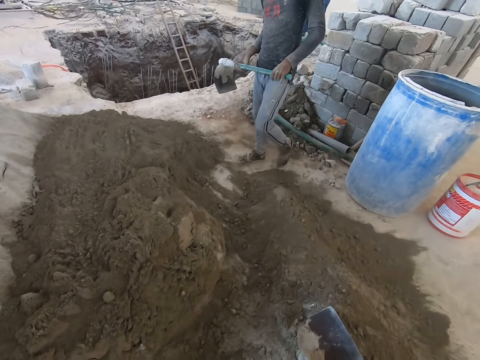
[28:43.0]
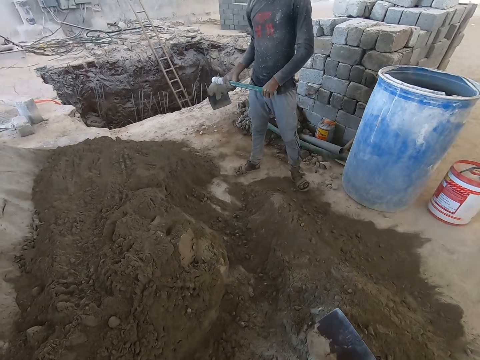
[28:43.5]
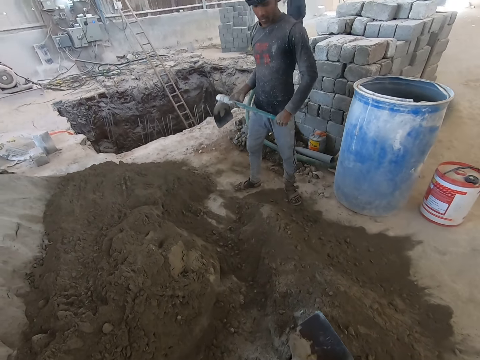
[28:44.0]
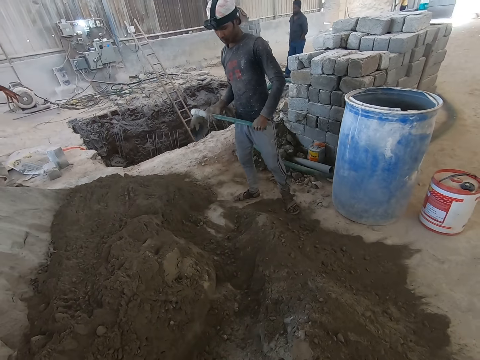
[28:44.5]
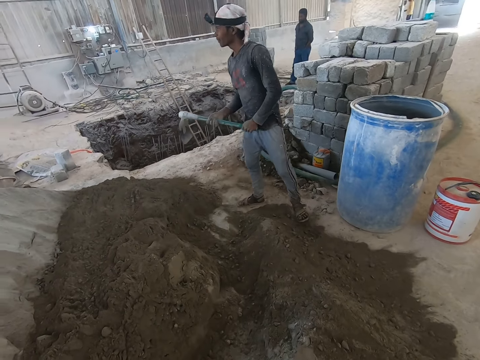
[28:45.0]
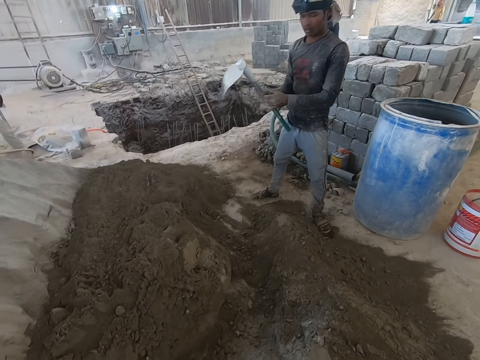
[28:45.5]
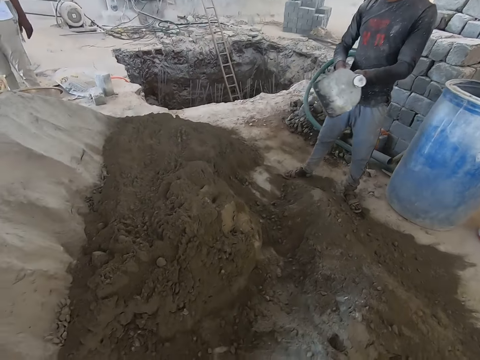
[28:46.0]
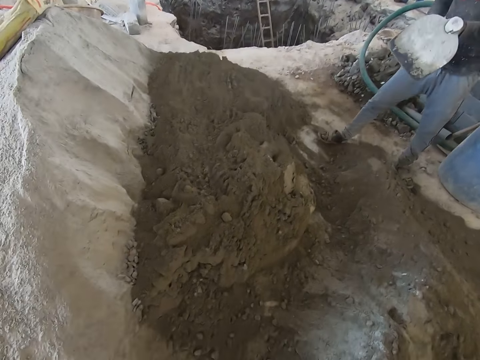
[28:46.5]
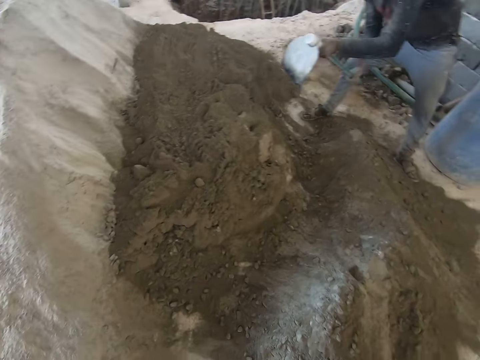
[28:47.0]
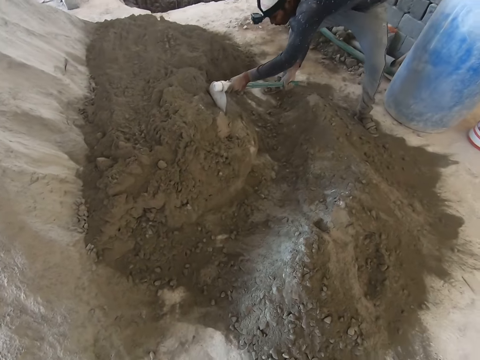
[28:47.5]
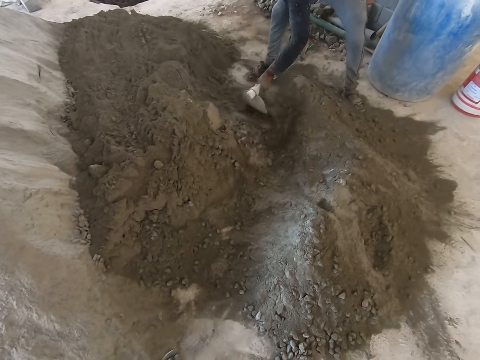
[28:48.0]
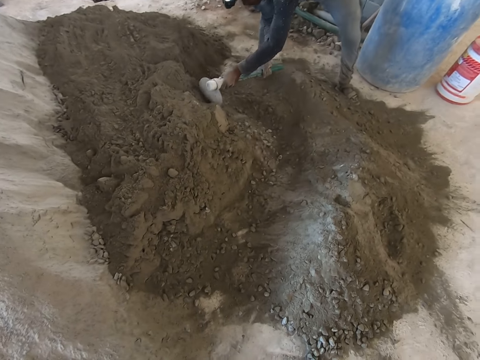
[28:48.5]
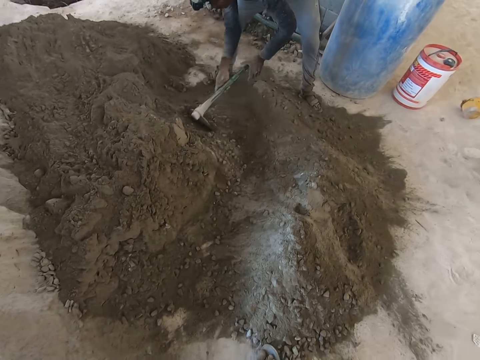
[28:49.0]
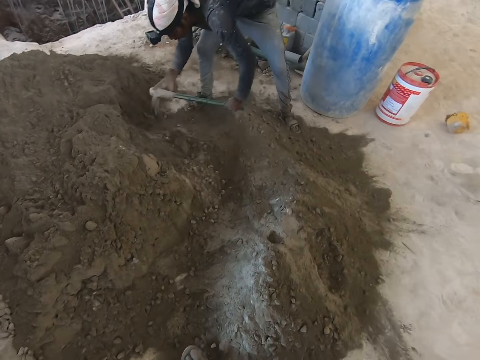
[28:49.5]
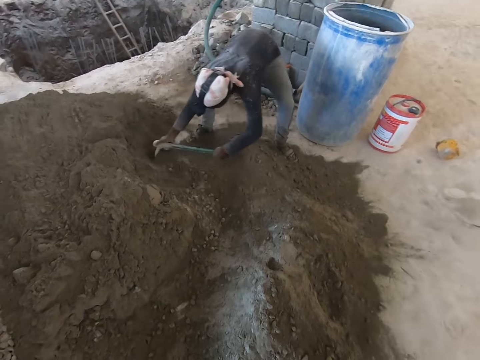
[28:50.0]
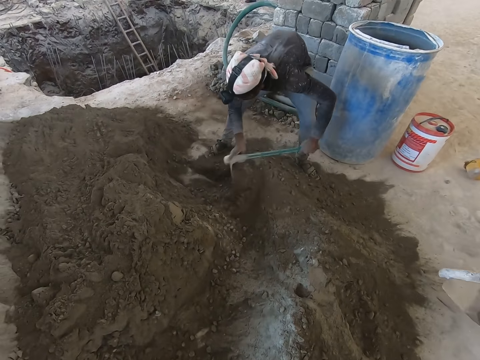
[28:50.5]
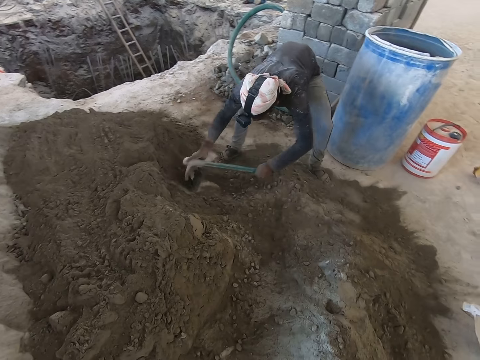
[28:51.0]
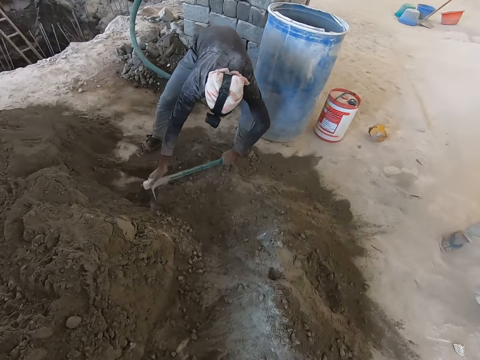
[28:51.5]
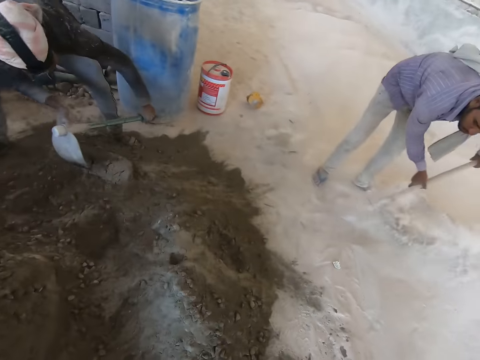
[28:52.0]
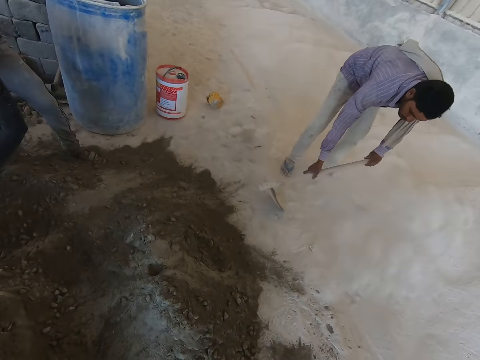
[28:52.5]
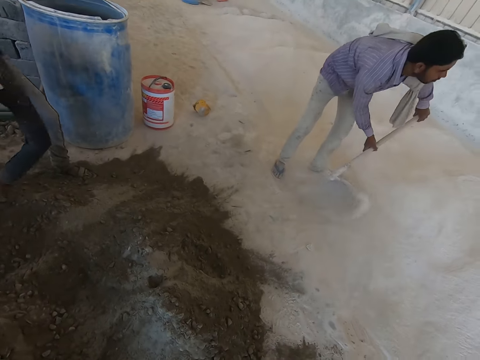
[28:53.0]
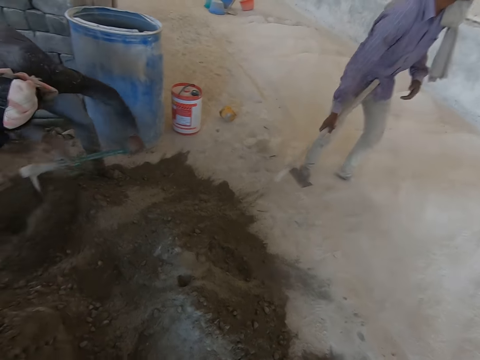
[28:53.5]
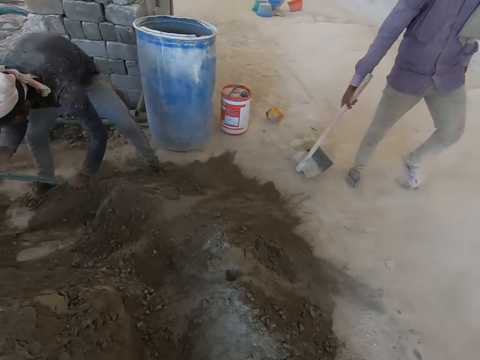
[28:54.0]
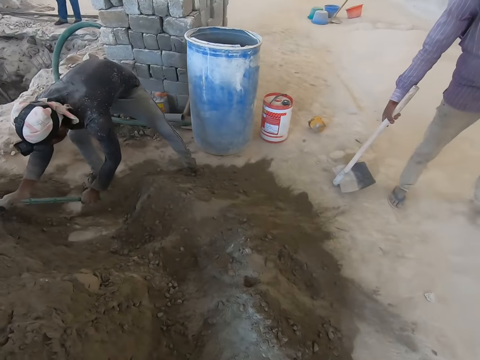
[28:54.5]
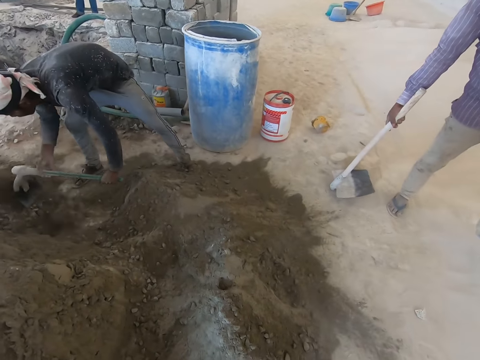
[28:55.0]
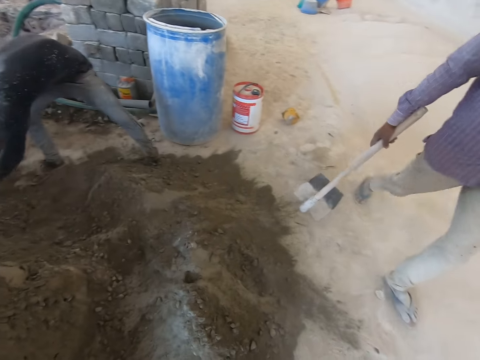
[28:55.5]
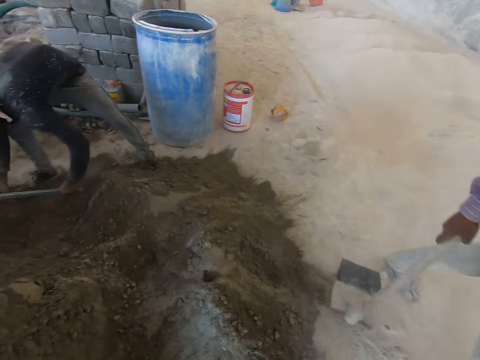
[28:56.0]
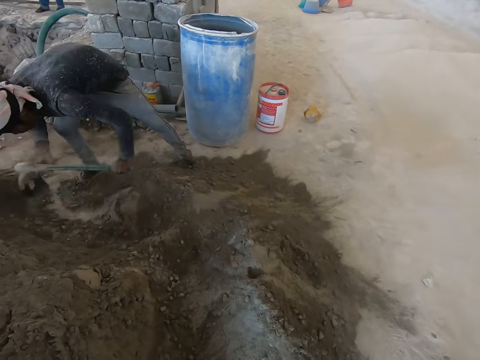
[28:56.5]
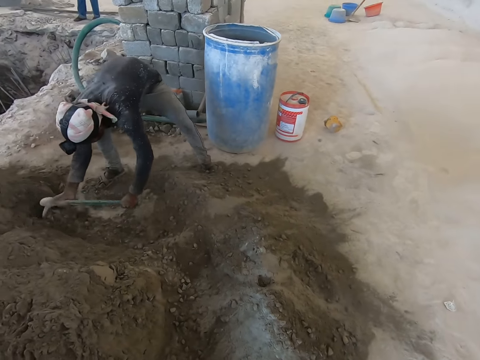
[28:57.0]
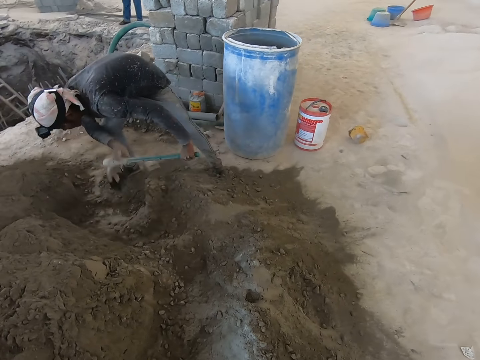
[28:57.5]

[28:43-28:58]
The camera wearer picks up the shovel. They look around. A man mixes the mortar with the hoe in both hands. Another man scrapes the ground with the hoe in both hands. The other man walks past the camera wearer.

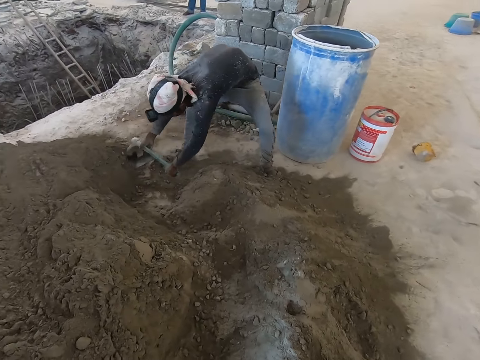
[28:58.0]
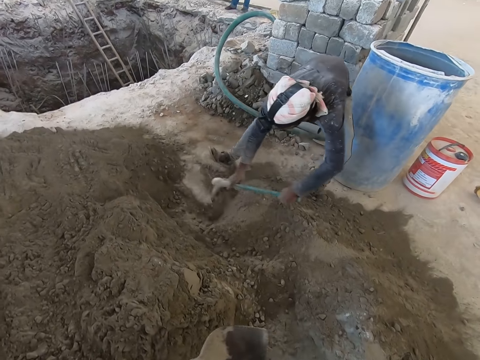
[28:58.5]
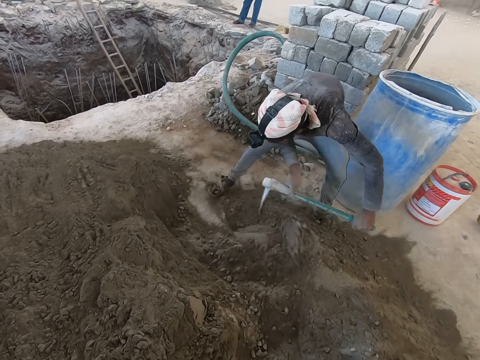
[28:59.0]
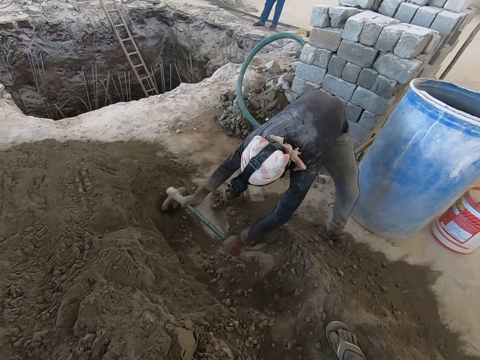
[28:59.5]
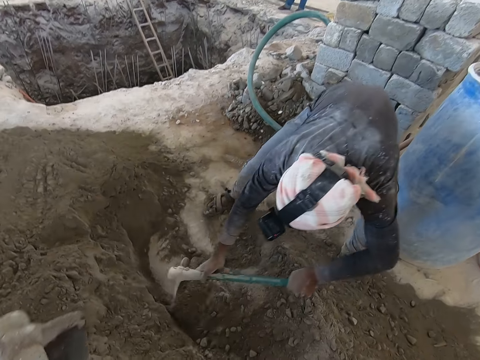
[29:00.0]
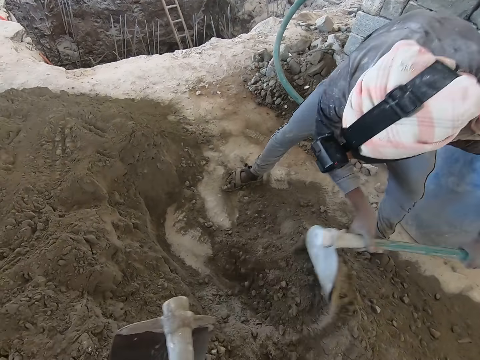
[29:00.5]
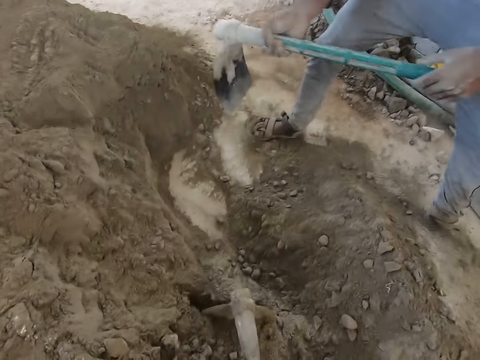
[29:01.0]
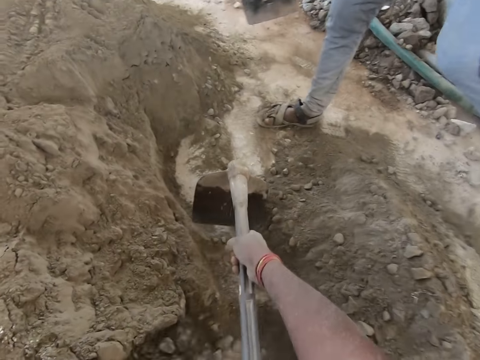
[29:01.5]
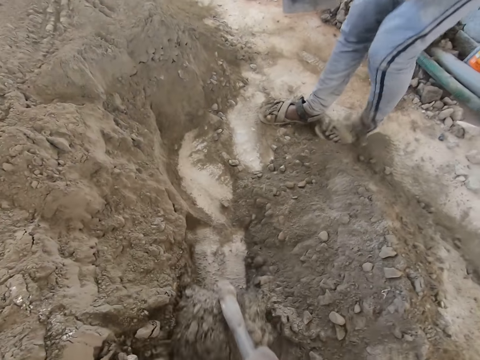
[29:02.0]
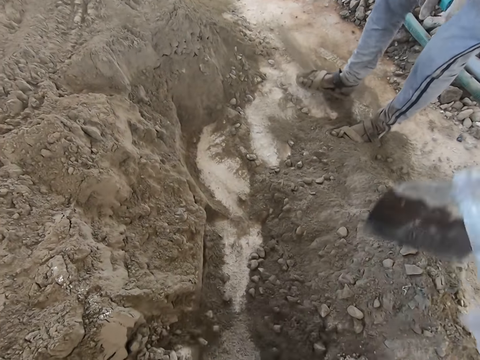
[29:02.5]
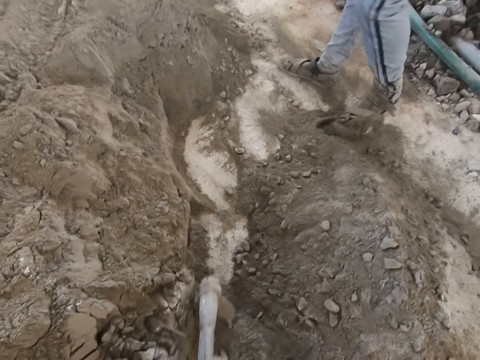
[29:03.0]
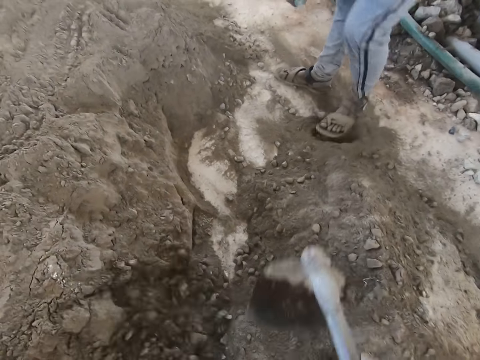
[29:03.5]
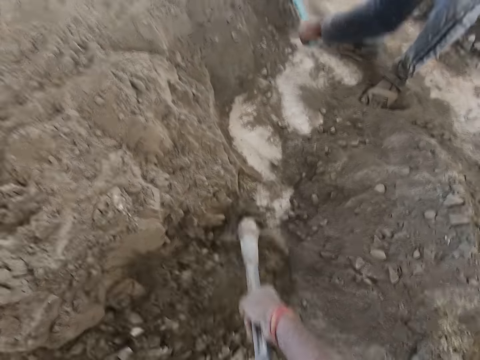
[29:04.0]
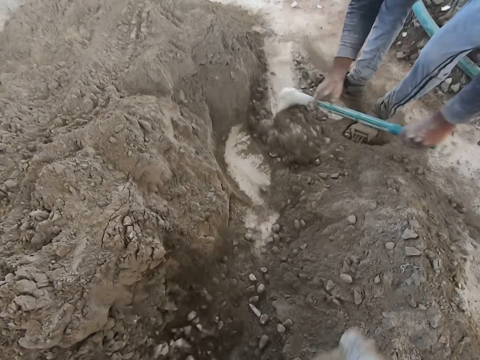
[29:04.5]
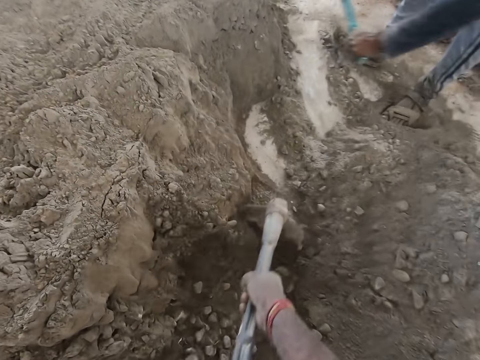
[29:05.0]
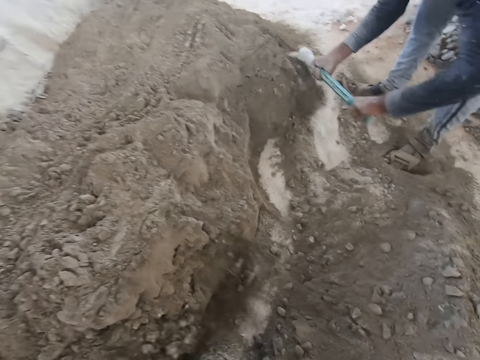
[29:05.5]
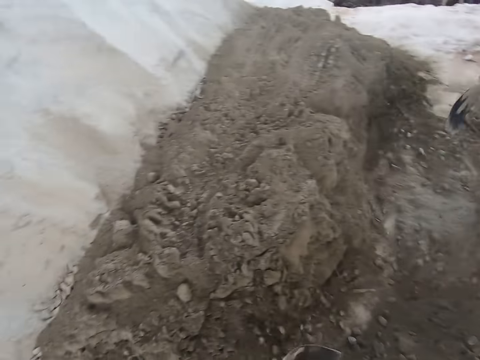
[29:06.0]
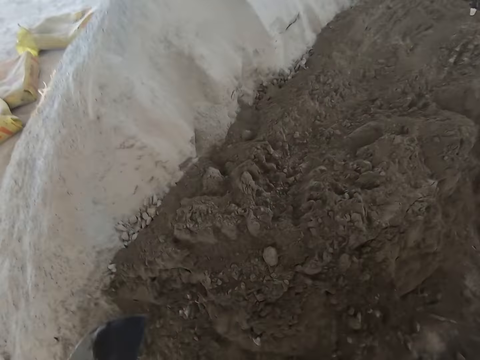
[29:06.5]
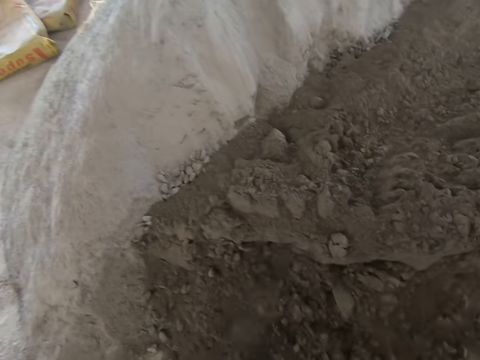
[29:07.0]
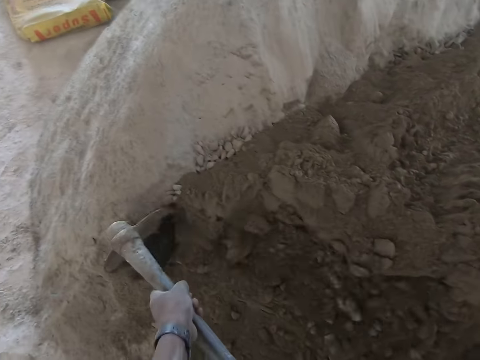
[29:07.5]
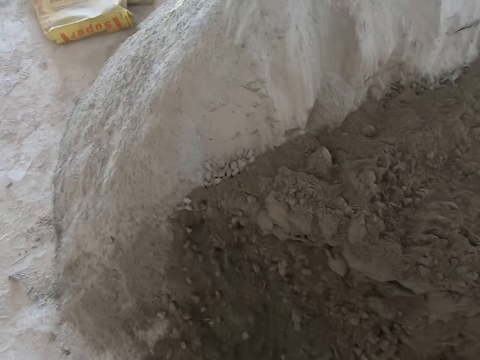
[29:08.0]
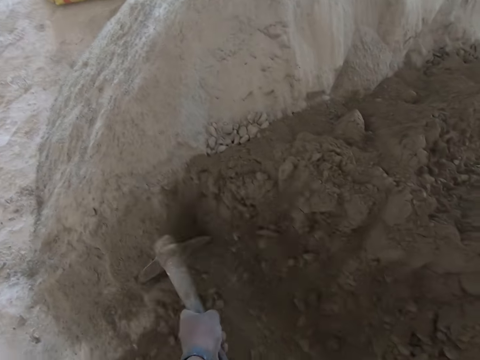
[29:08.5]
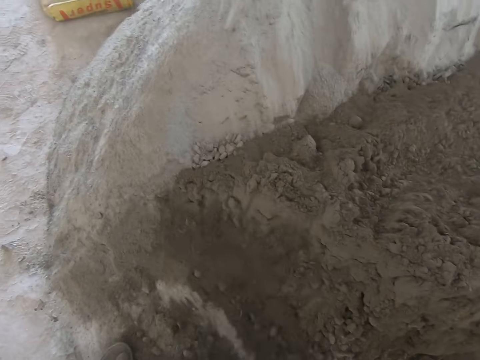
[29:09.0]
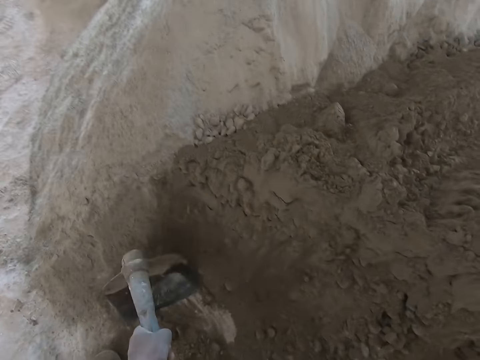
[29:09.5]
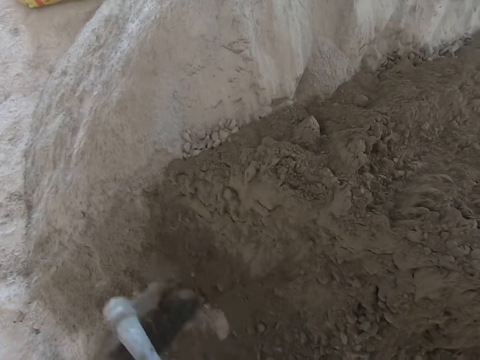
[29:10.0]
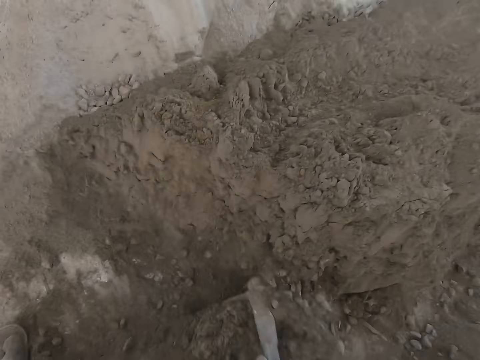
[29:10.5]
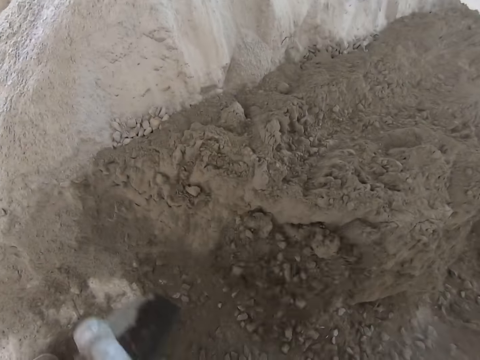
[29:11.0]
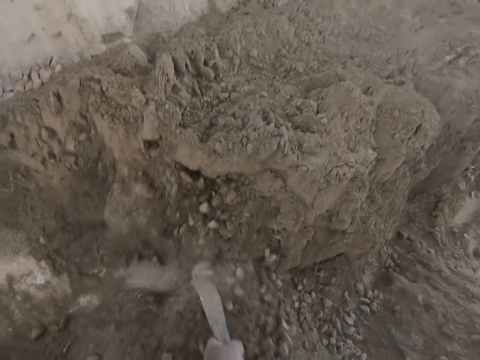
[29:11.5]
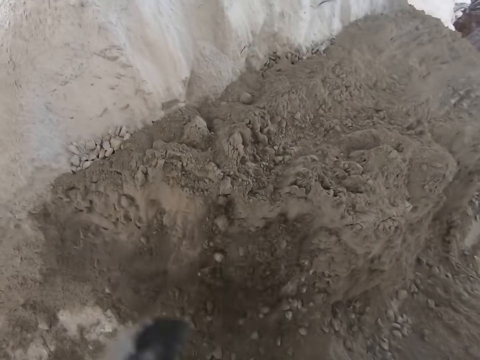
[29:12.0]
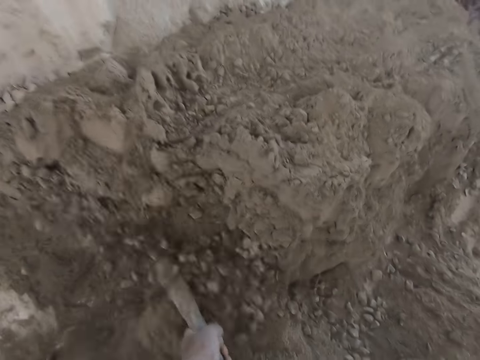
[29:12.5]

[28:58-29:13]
The camera wearer mixes the mortar with the hoe in both hands. They use a shovel to dig out sand. A man taps his left leg on the ground. The man mixes the mortar with the hoe in both hands.
